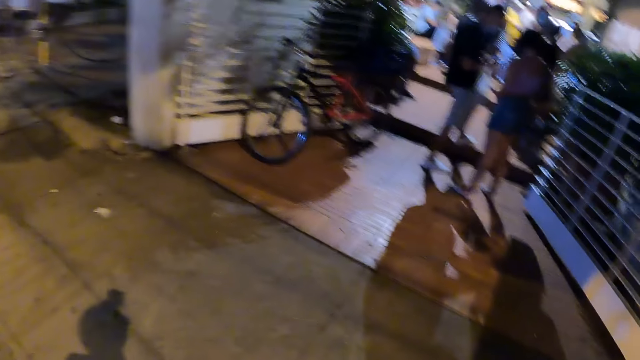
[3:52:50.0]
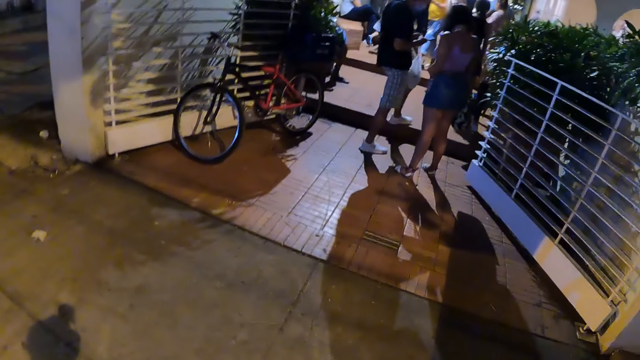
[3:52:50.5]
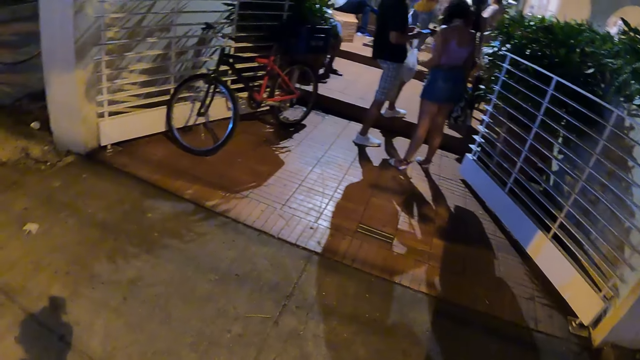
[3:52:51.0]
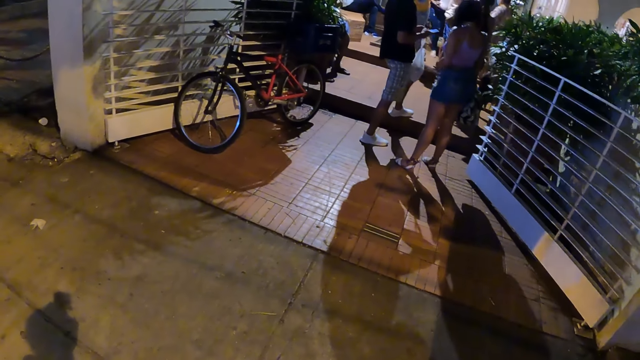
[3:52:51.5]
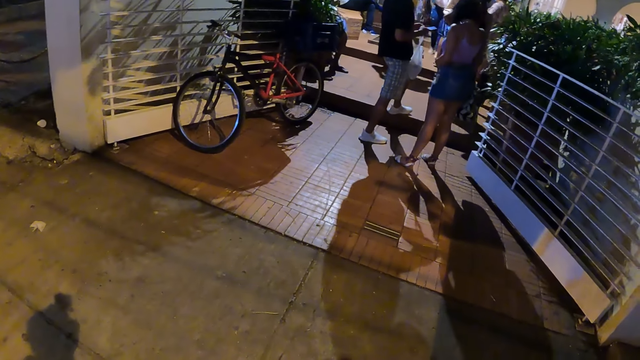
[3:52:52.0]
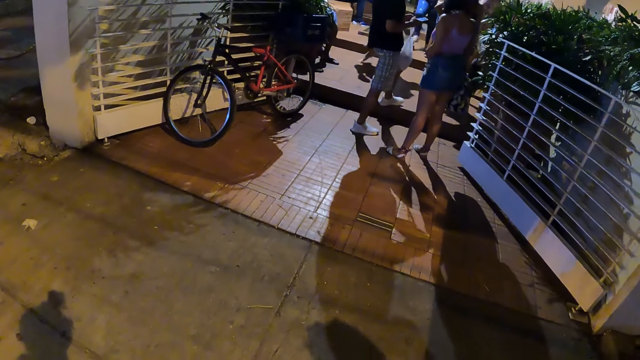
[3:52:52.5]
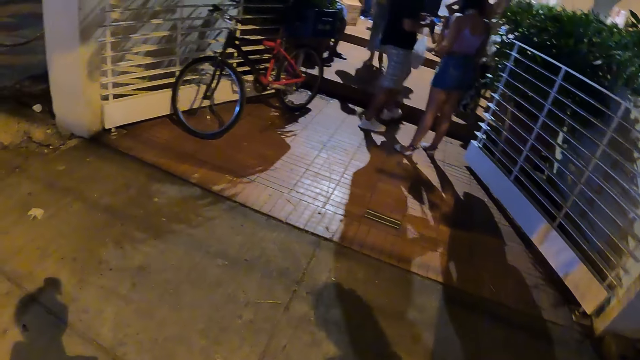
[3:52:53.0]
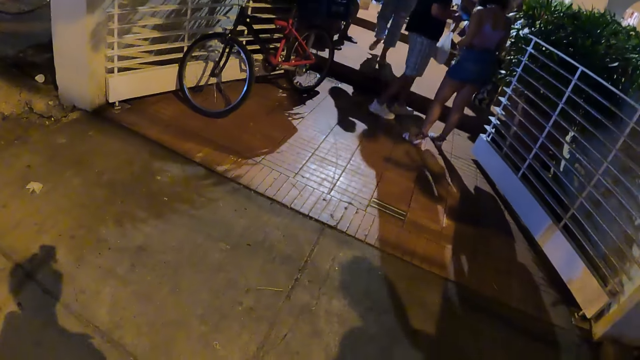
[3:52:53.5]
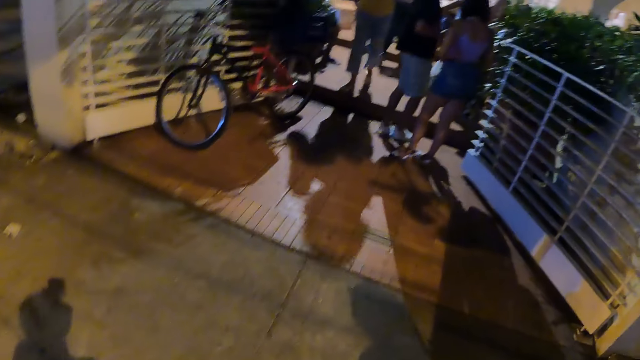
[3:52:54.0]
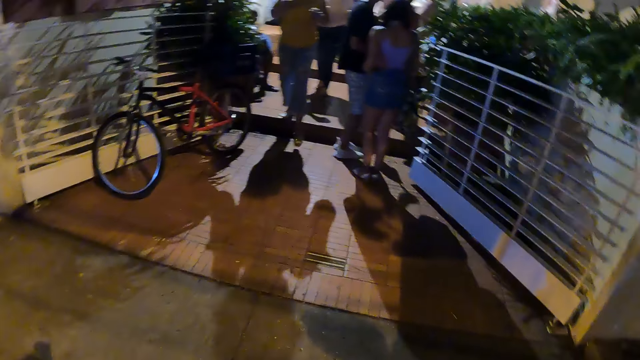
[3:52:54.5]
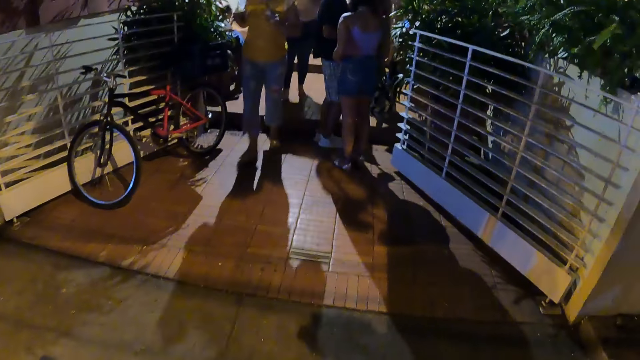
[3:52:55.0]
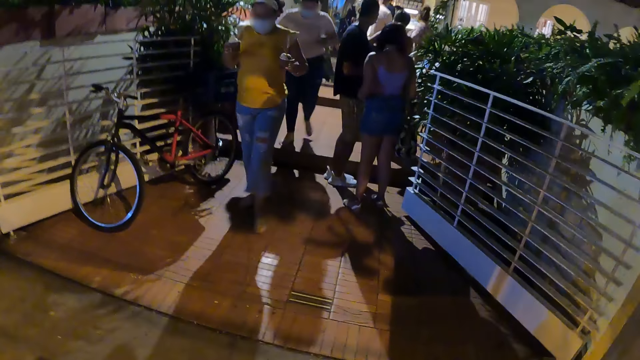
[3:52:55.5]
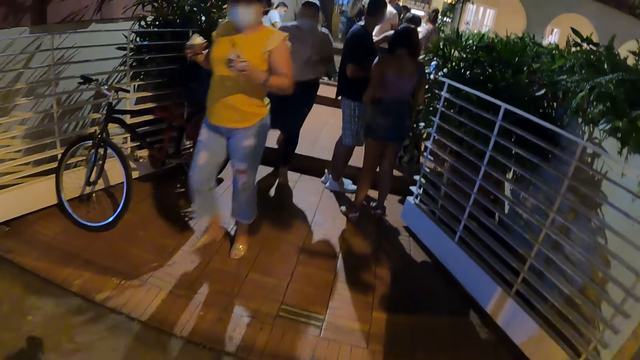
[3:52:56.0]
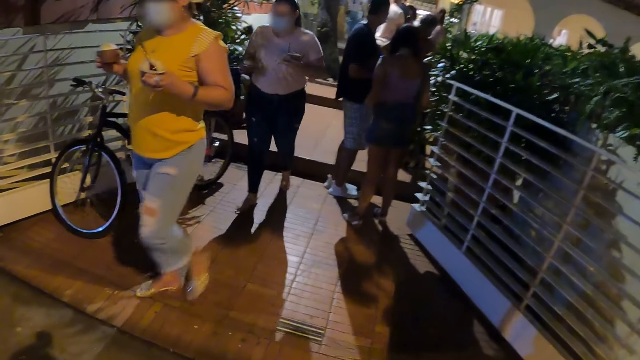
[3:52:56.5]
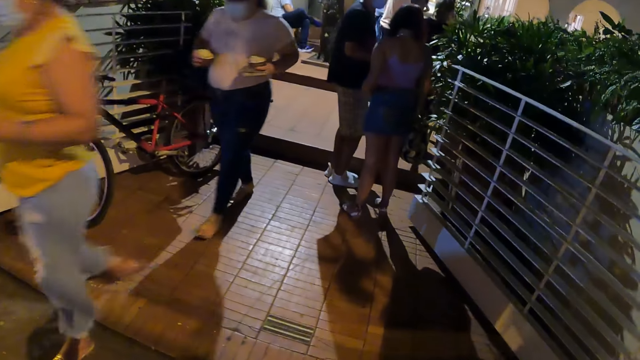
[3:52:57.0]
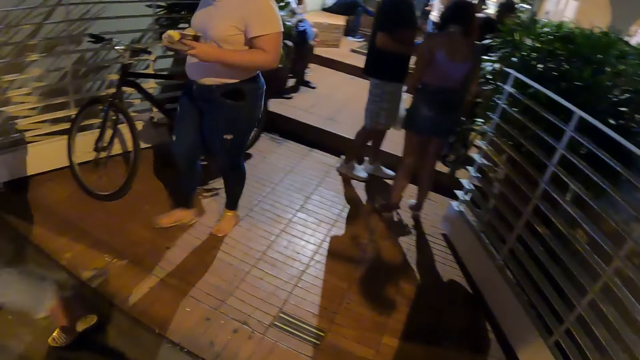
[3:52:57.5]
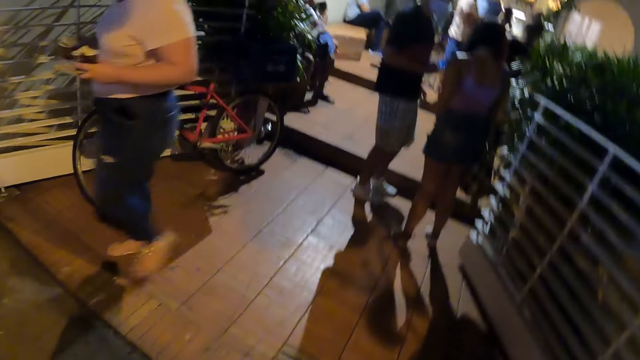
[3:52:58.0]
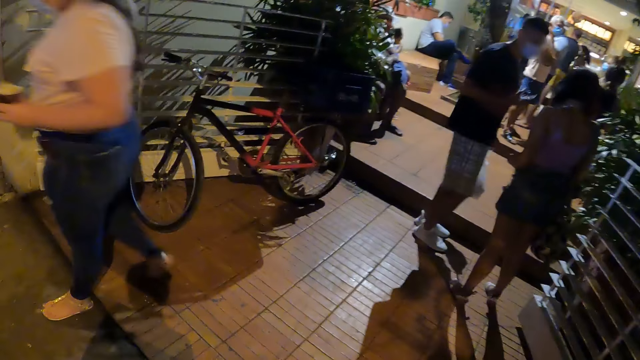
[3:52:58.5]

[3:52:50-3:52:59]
The camera wearer stops. They look around. They walk.

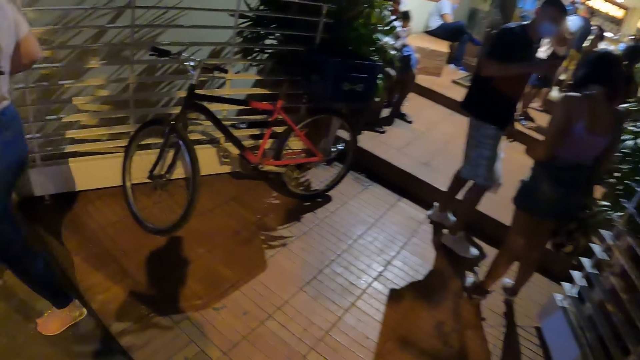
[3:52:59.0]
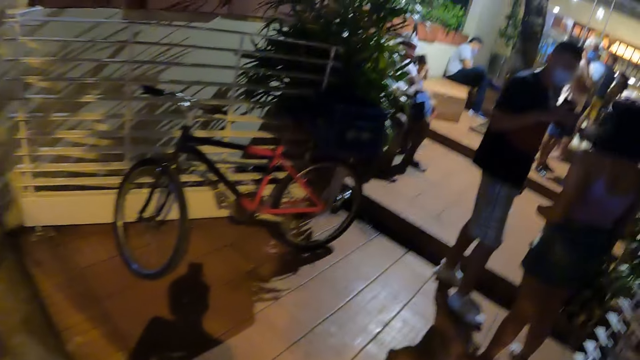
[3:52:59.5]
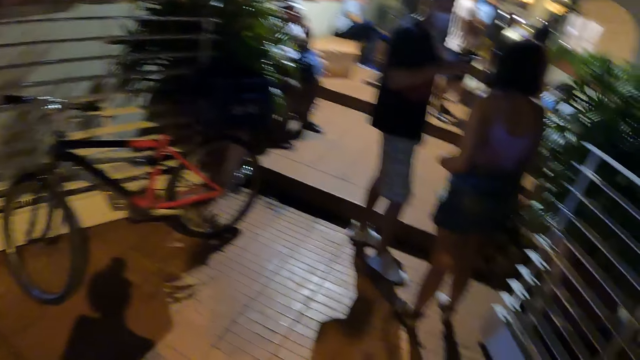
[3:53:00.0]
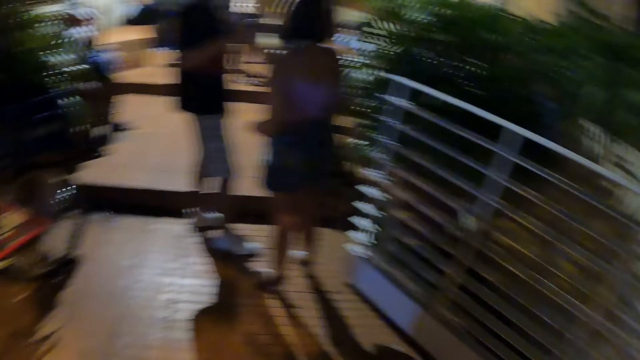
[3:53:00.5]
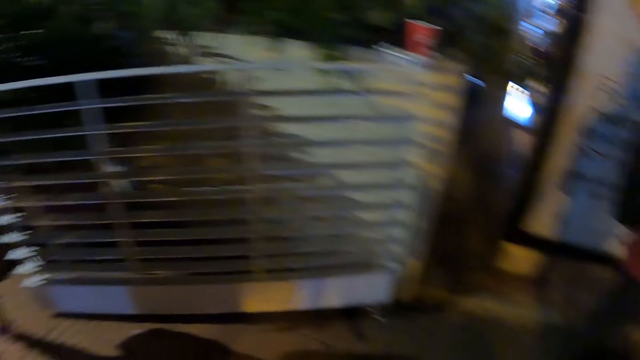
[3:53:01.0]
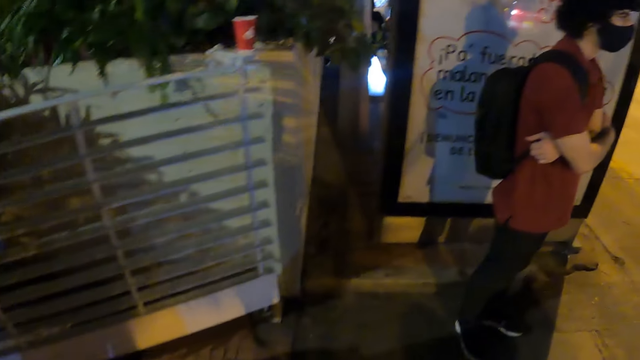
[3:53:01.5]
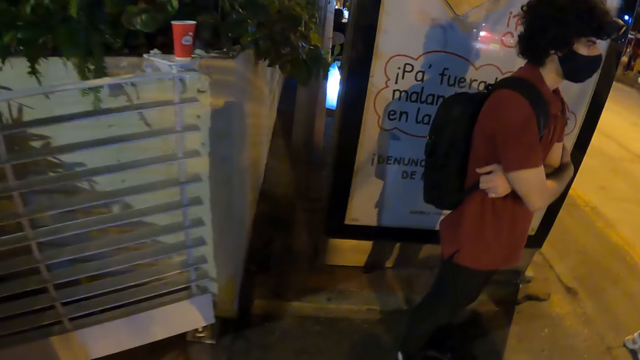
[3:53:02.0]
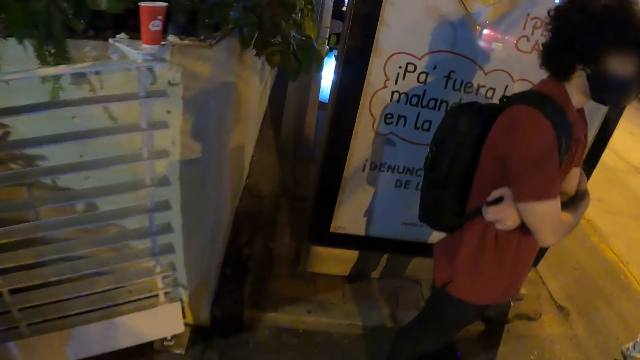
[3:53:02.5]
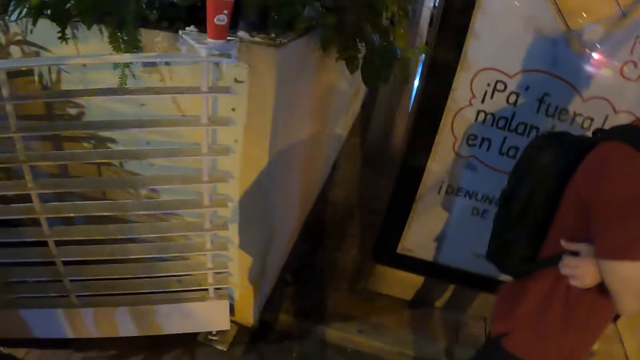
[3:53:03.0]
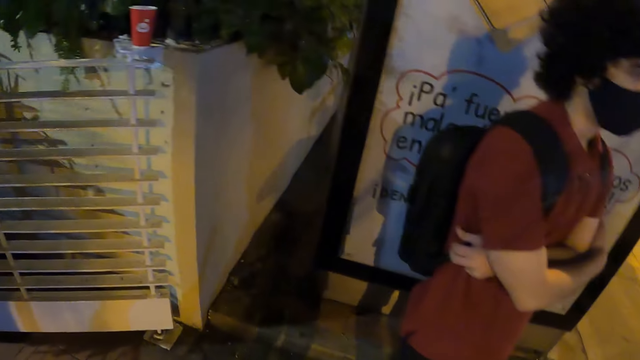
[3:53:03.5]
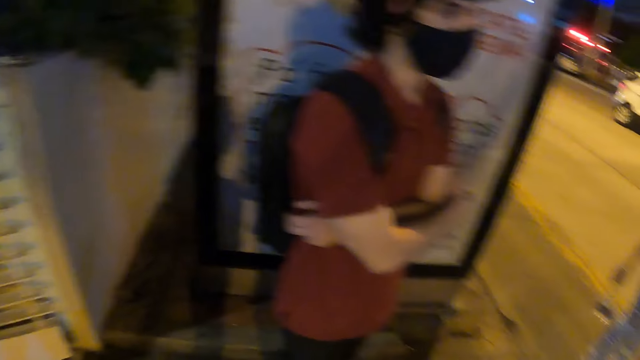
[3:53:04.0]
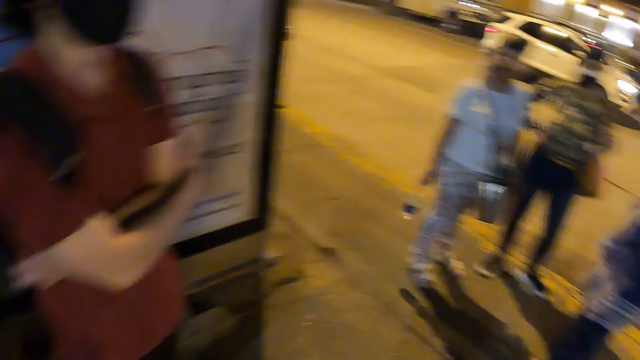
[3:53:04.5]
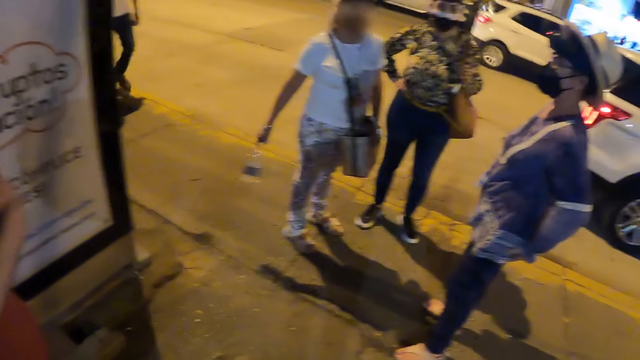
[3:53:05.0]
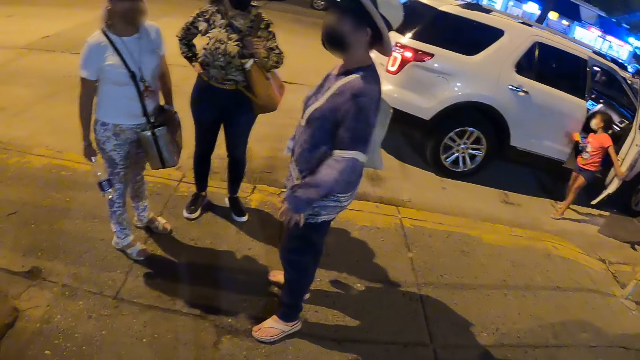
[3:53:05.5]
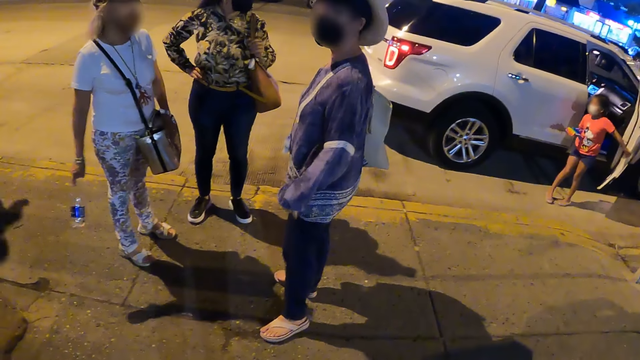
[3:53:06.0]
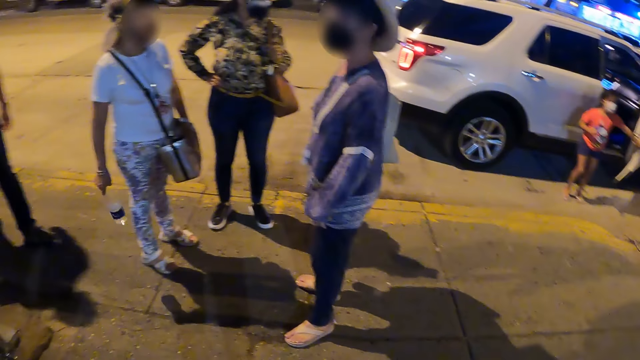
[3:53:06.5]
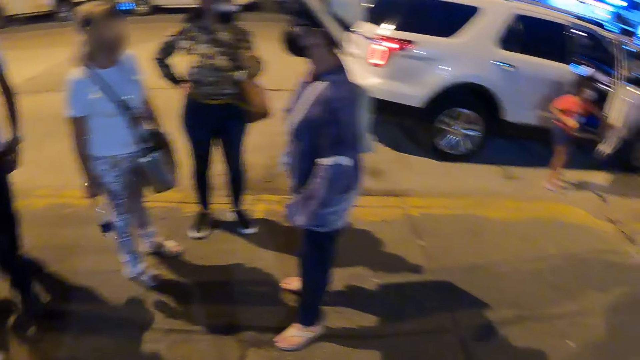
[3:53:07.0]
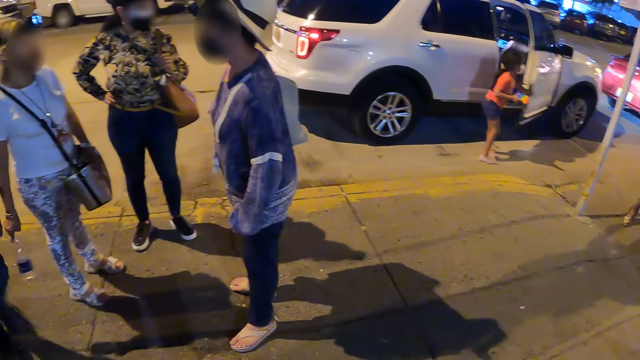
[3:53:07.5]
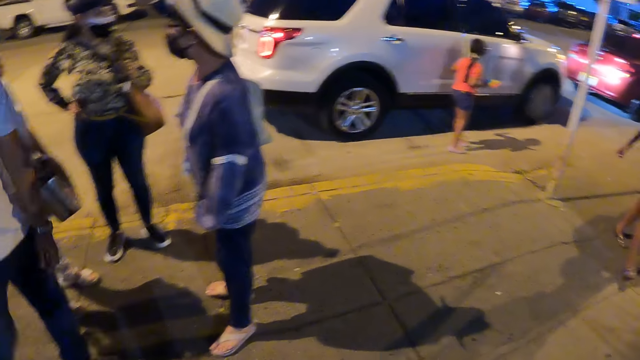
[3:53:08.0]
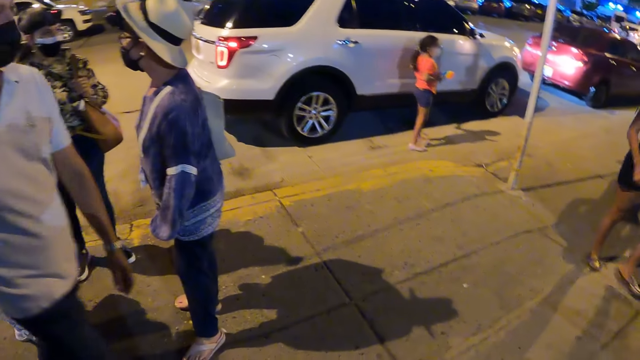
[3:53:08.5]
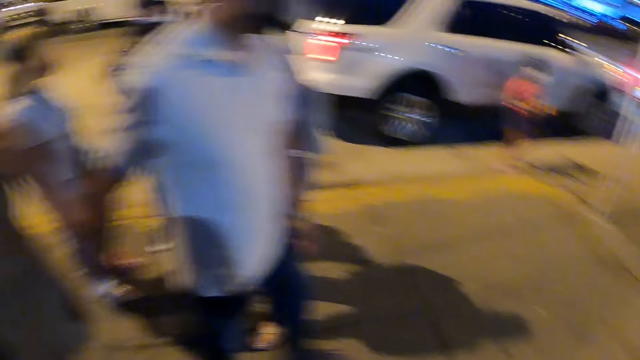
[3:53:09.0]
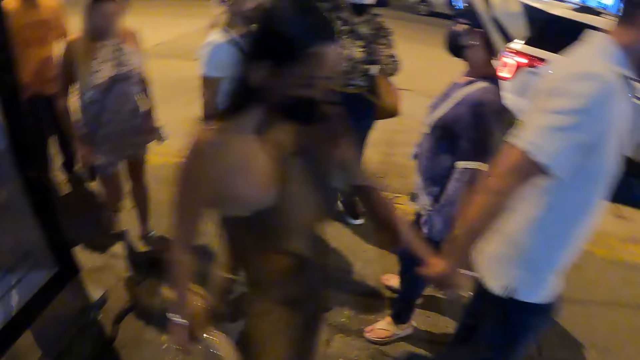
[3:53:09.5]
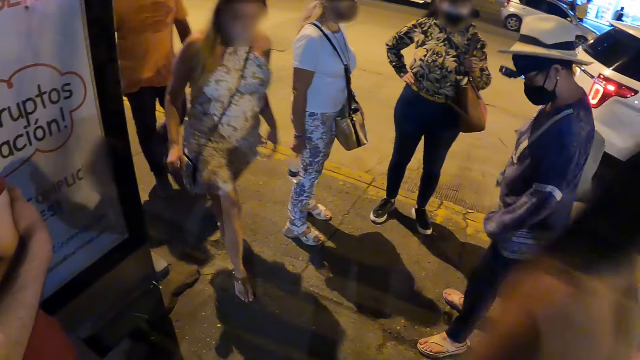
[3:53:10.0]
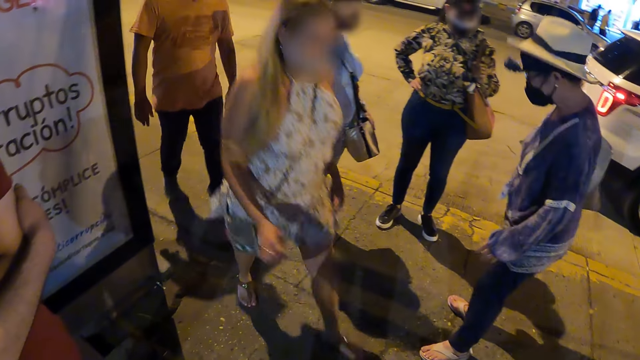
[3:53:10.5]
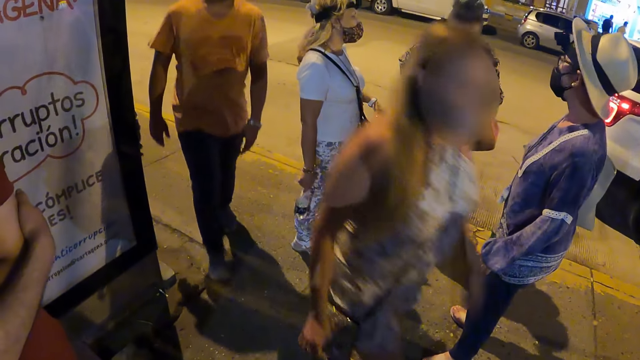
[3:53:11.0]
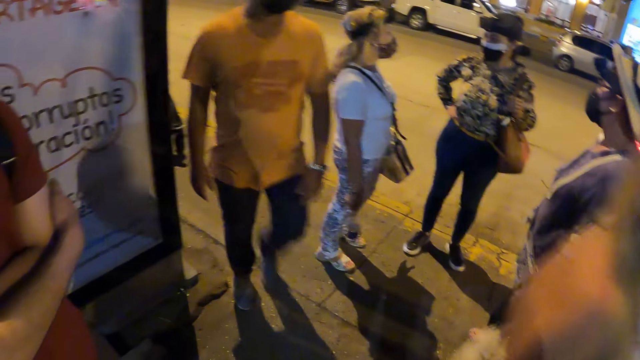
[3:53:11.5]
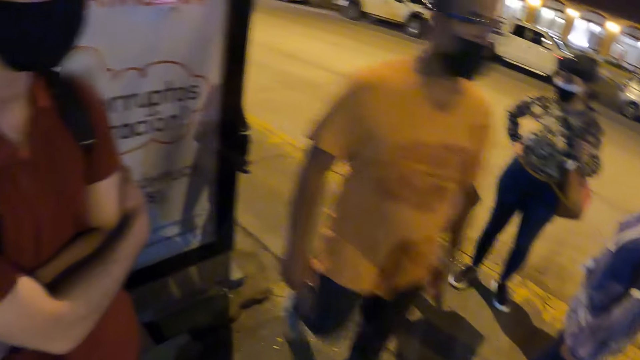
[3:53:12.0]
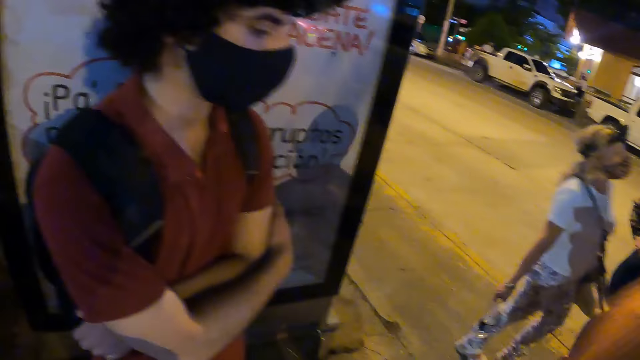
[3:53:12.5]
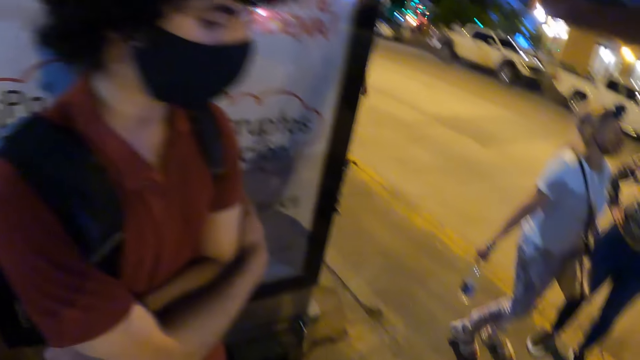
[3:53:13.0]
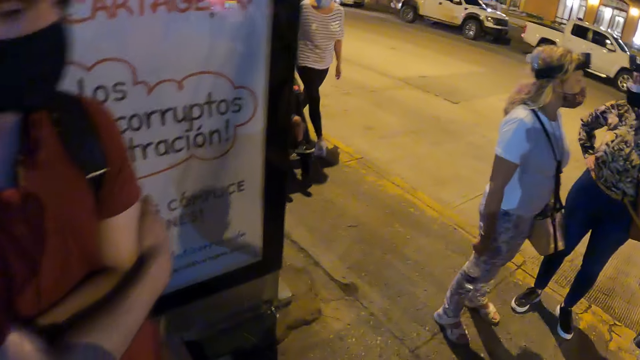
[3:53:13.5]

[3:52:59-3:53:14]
The camera wearer looks around. They stand on the pavement. They look around.
